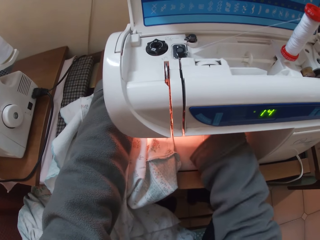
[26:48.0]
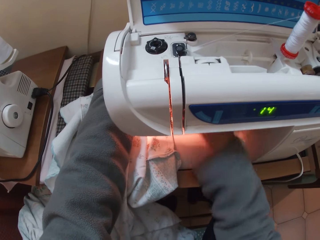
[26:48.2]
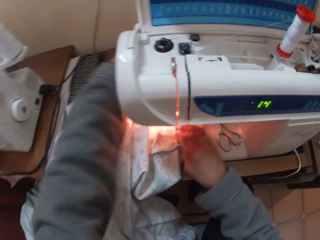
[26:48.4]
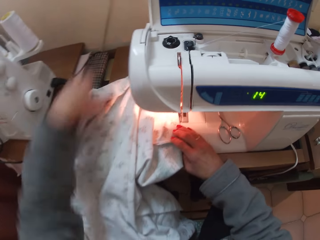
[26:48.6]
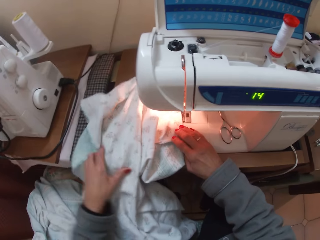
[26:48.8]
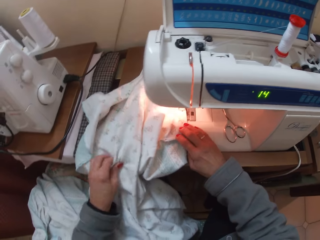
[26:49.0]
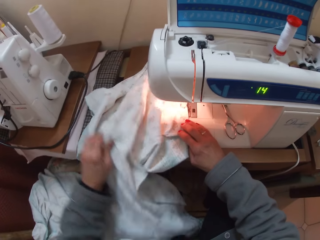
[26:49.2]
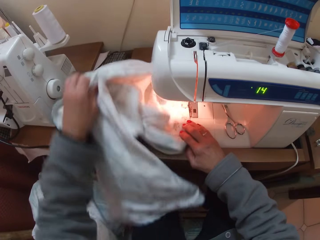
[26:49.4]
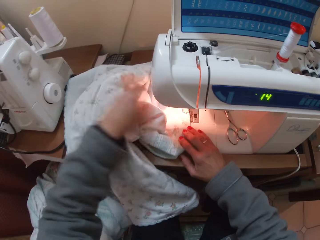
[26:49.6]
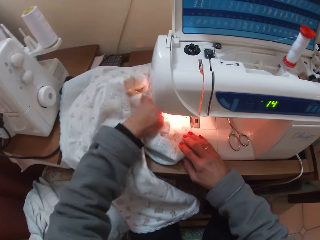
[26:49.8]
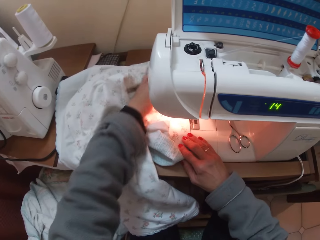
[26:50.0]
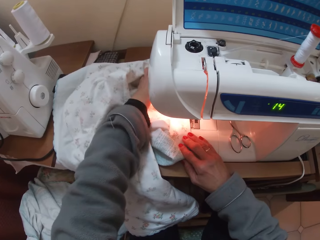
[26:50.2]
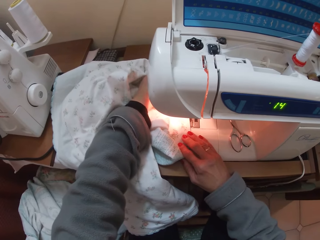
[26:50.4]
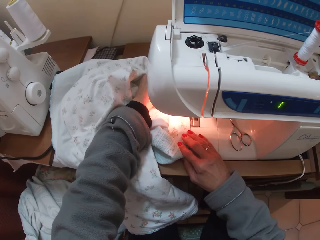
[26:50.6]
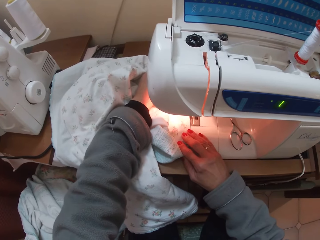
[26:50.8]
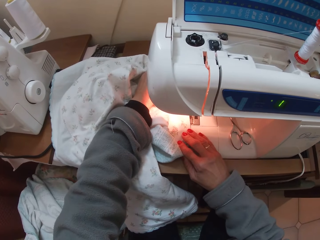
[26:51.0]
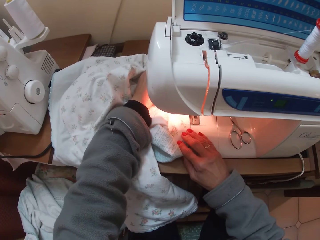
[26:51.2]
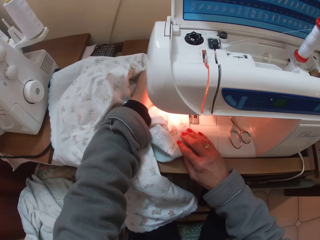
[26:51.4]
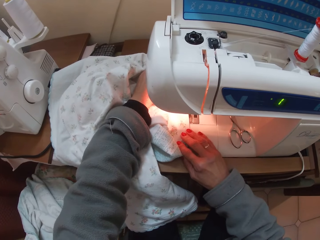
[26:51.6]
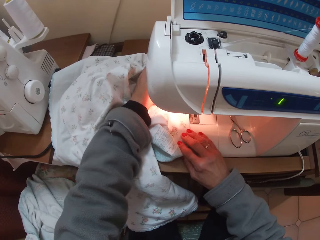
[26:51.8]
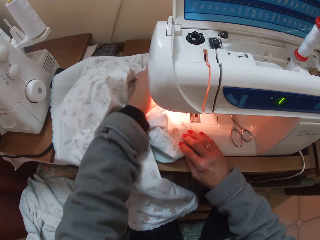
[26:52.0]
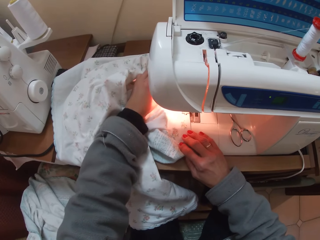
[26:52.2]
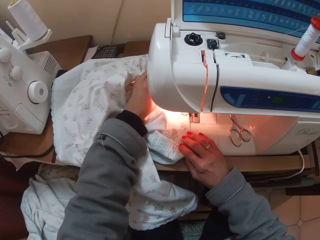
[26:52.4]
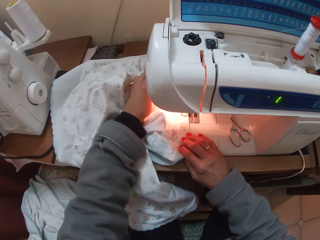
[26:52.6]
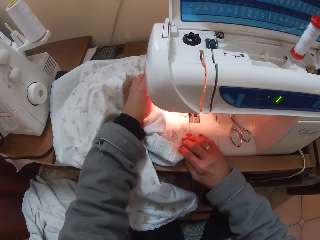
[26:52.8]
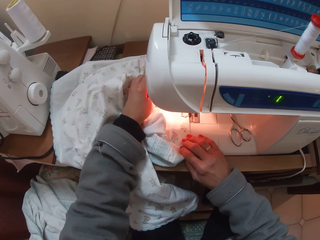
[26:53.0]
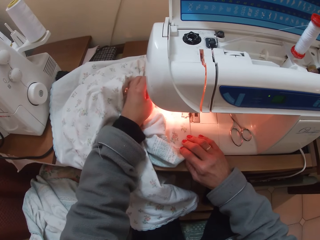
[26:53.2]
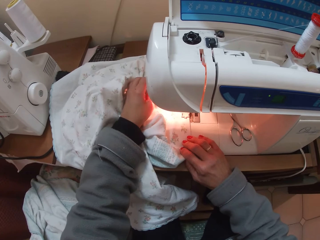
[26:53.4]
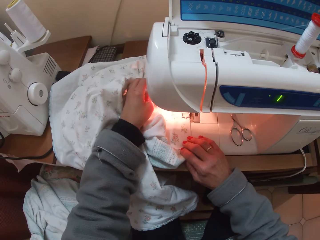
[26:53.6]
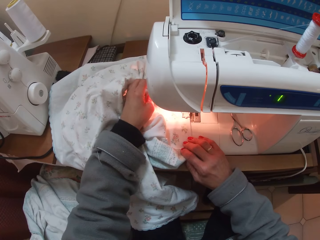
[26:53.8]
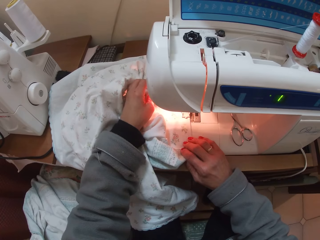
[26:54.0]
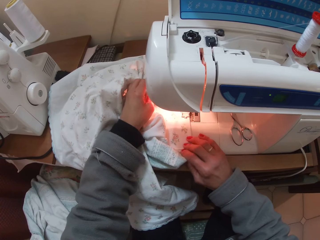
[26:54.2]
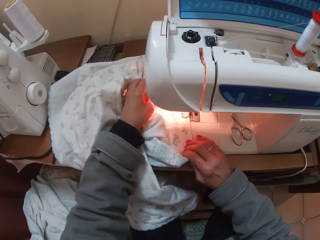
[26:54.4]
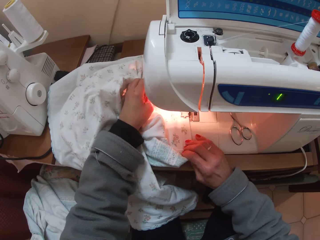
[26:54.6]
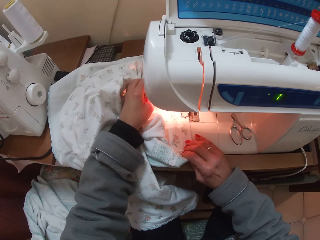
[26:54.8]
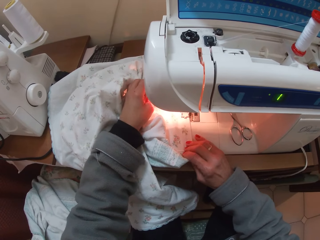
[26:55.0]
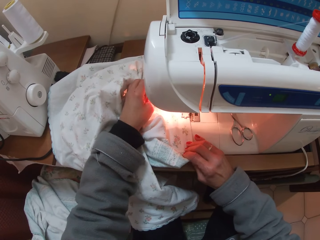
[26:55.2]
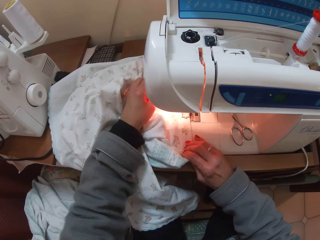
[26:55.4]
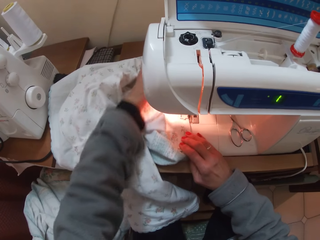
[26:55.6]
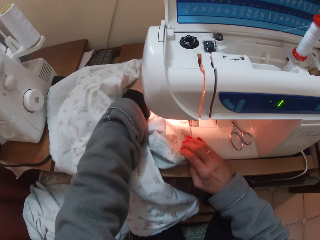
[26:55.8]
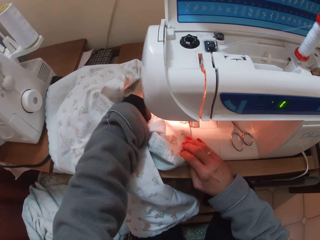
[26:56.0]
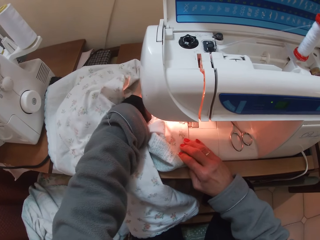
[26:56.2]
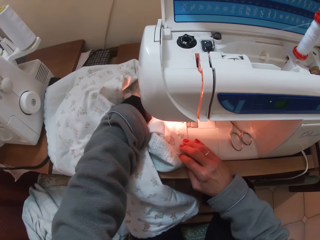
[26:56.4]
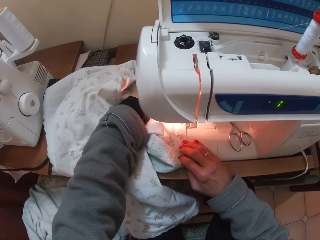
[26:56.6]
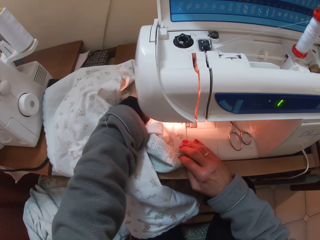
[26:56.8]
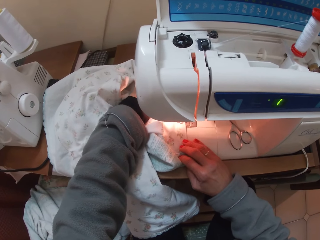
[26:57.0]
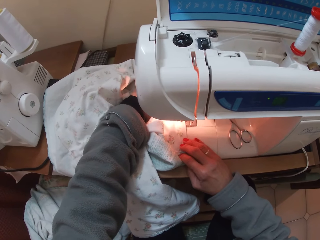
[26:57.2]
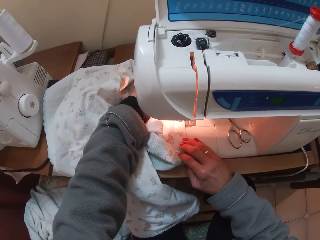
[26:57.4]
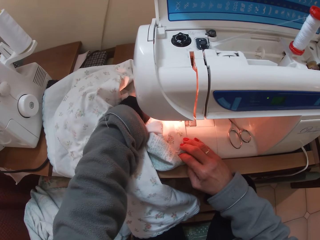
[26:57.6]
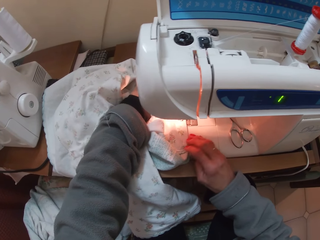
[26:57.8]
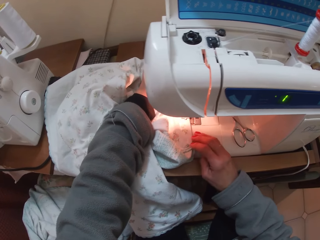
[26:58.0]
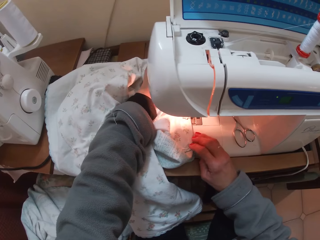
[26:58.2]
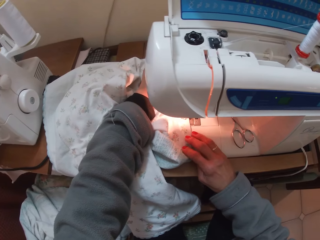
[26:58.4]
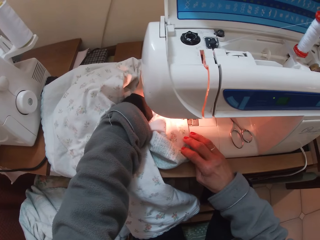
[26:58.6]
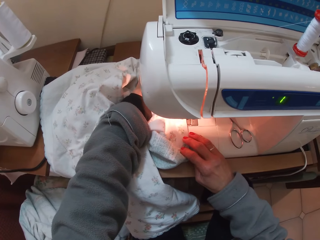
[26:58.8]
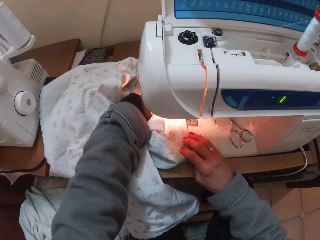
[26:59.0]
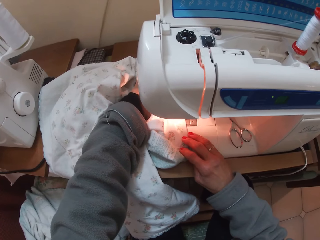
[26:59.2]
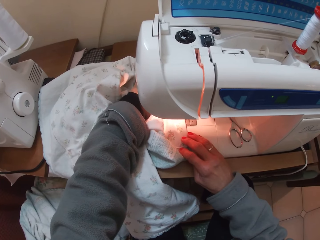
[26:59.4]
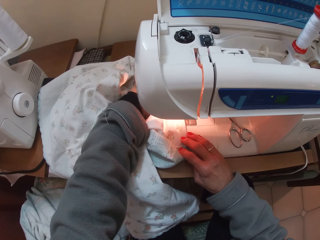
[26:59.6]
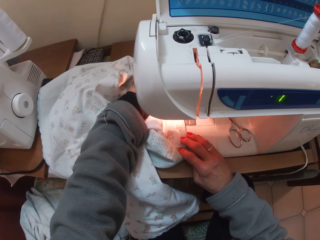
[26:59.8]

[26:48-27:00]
The camera wearer removes her right hand from the cloth on the machine. She places both hands on the cloth. She adjusts the cloth forward with her left hand. She sews the cloth forward with the sewing machine.

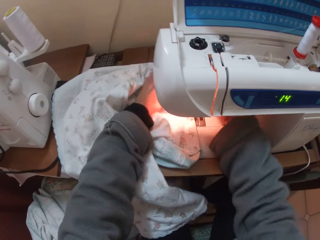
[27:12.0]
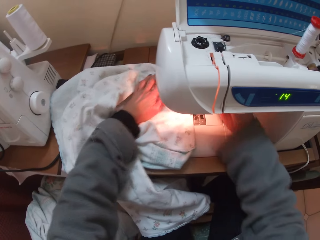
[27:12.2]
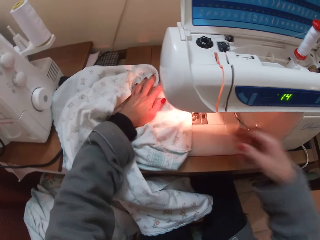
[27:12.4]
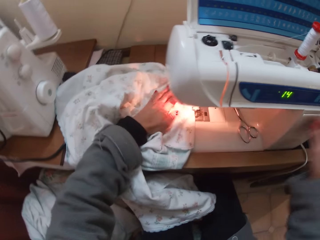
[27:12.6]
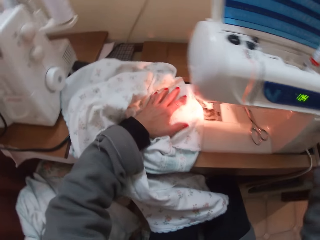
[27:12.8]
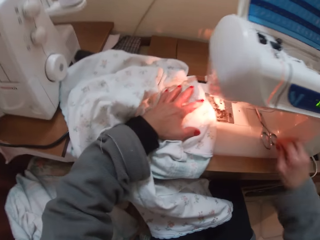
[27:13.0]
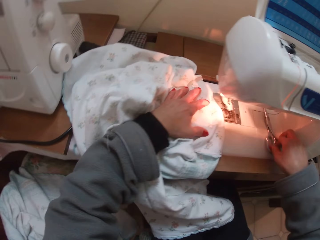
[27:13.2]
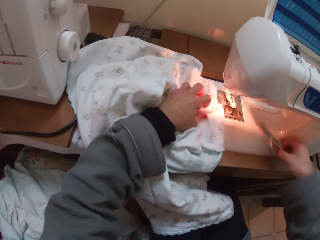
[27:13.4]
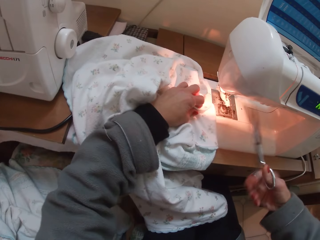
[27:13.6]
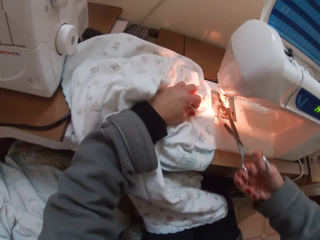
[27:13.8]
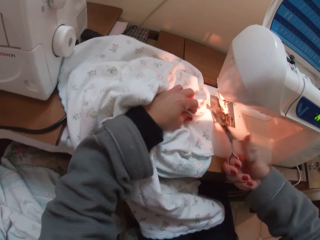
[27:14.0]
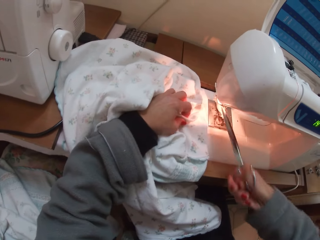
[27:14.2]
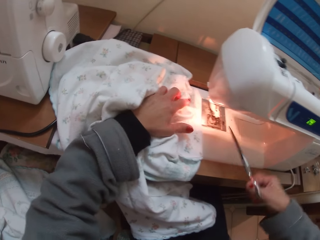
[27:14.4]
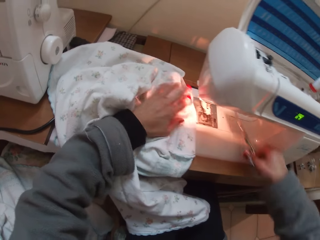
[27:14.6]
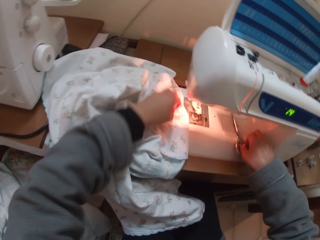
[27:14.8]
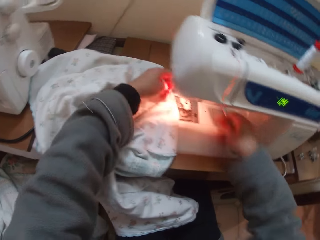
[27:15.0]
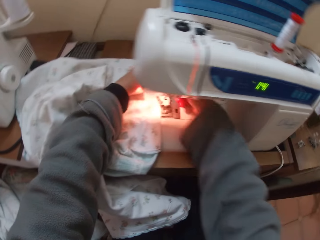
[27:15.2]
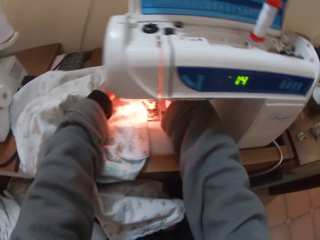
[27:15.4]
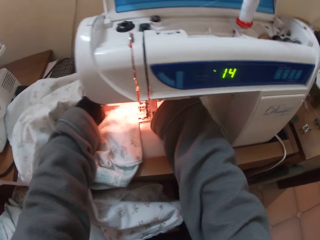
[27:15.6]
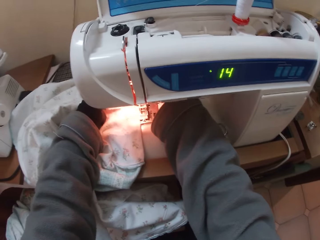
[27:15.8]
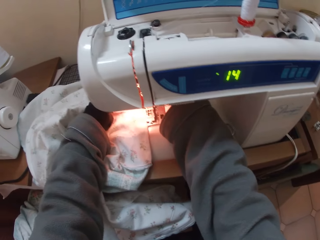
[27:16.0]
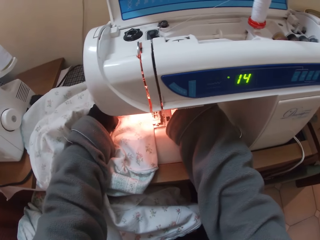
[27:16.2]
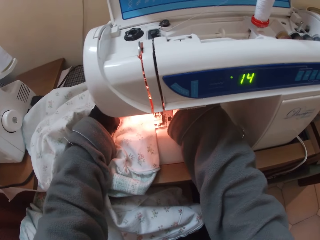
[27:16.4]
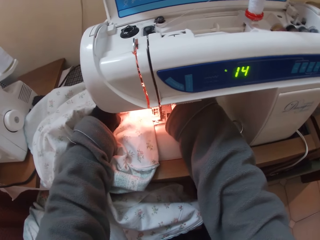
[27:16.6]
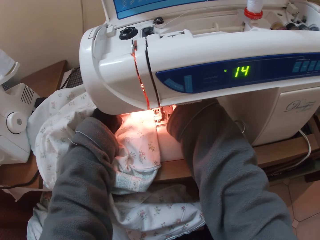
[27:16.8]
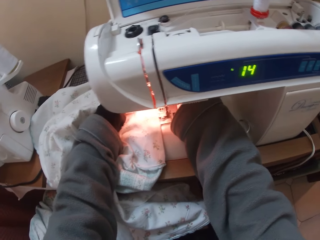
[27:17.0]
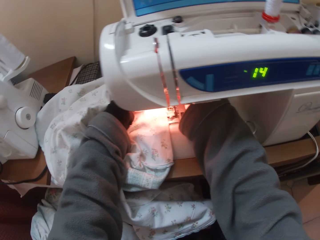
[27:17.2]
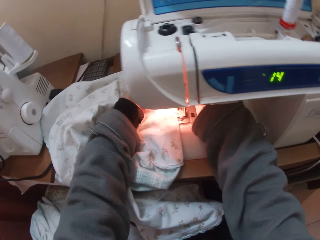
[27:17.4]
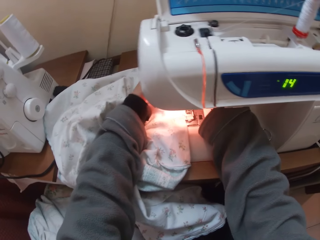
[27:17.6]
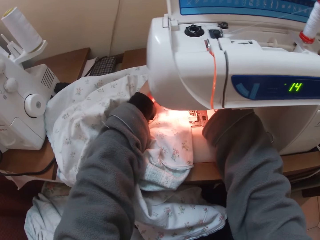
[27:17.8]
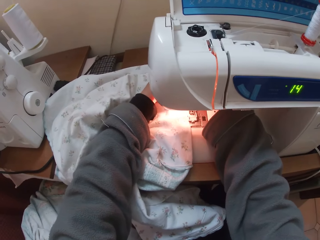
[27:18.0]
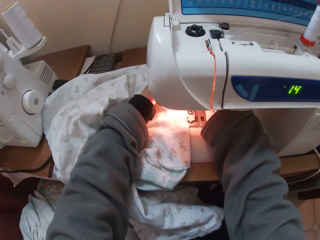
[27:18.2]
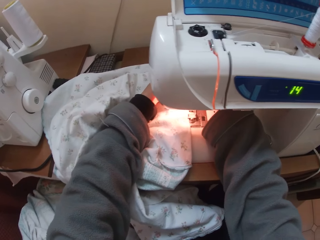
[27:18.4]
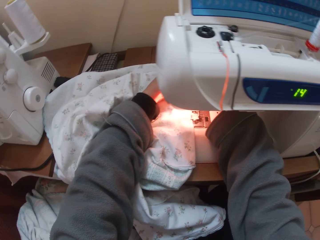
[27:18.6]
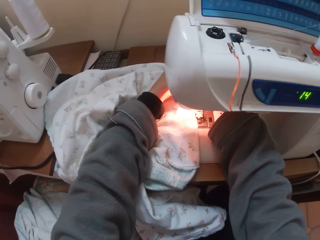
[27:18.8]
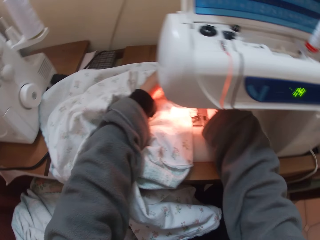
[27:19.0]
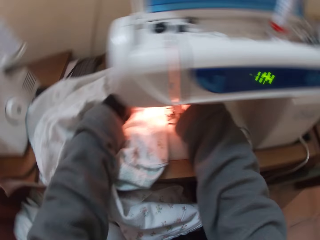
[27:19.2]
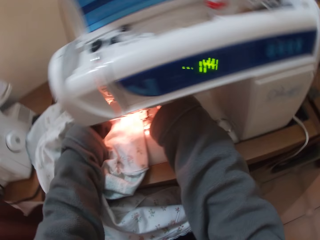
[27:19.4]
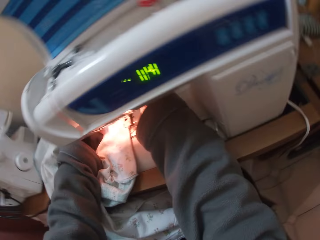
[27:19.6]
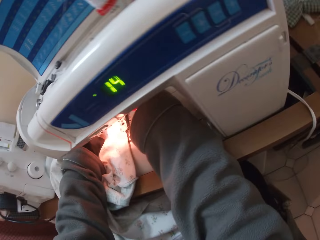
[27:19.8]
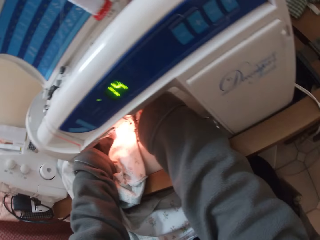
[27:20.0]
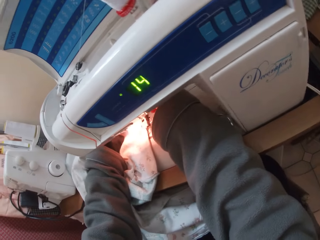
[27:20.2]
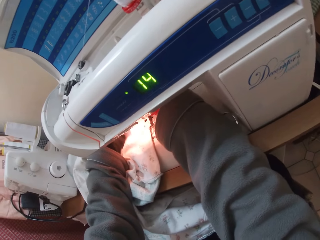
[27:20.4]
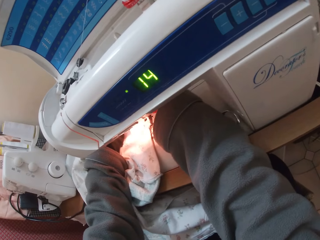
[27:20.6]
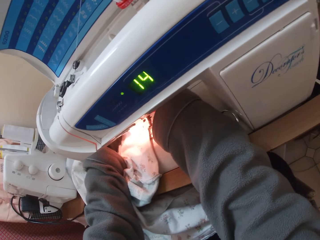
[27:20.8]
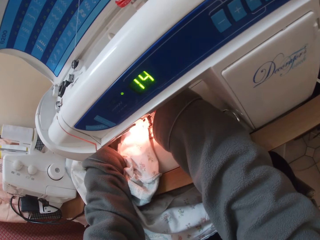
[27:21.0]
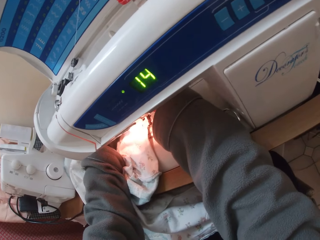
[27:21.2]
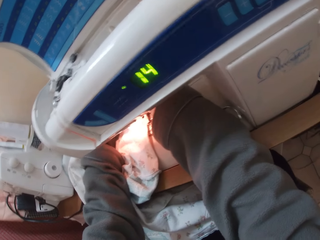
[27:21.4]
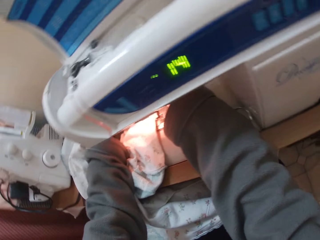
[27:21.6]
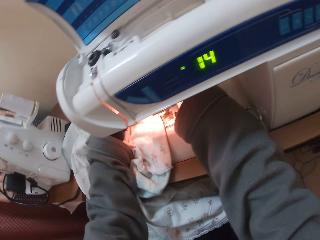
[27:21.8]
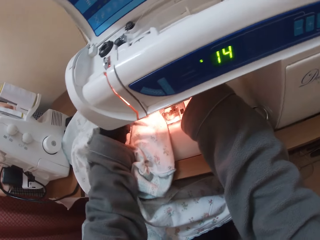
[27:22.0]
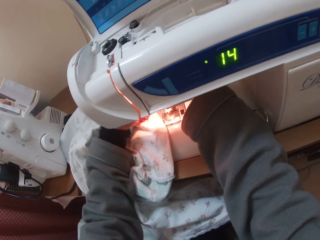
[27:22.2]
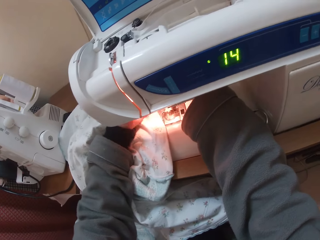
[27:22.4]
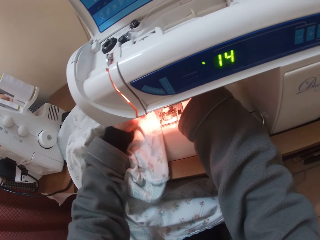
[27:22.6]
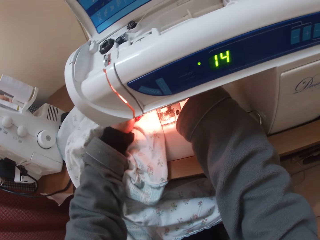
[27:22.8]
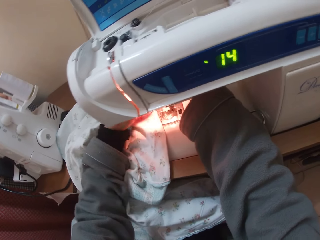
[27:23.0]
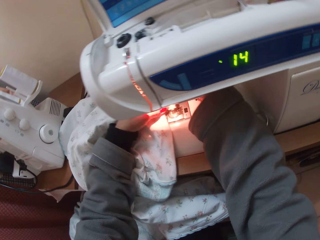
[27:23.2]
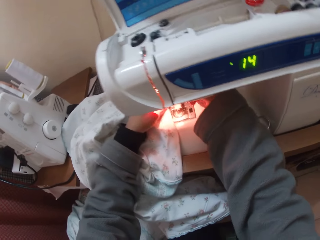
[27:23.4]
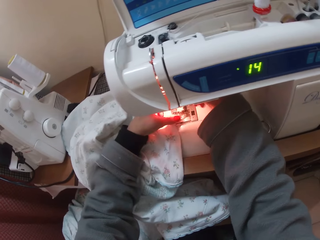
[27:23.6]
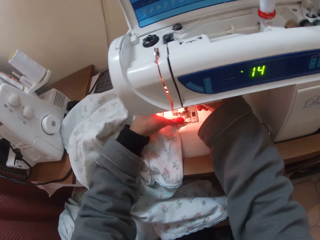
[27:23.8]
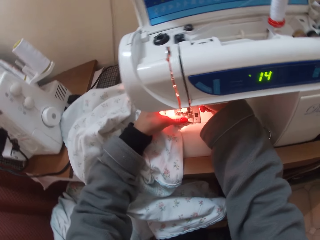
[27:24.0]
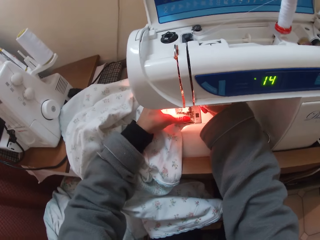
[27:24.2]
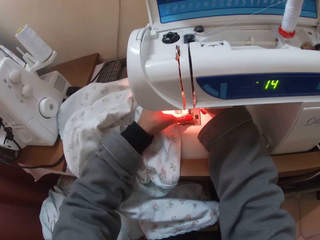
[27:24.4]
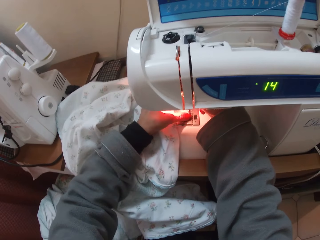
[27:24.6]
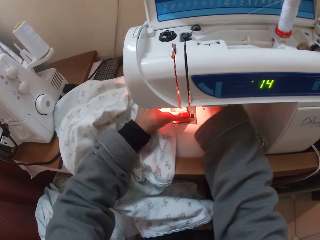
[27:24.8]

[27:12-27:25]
The camera wearer stops sewing. She raises the presser foot. She removes the cloth. She takes her right hand away from the machine. She picks up the scissors from the sewing machine with her right hand. She cuts the thread with the scissors on her right hand. She places the scissors on the sewing machine with her right hand. She operates the sewing machine.
